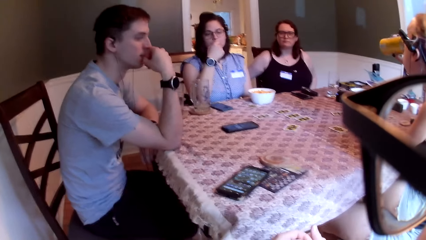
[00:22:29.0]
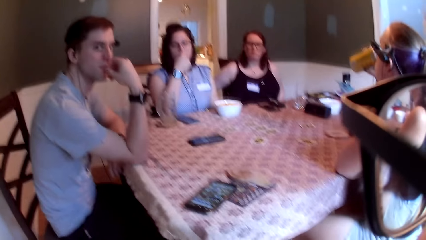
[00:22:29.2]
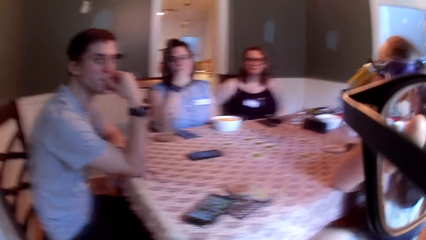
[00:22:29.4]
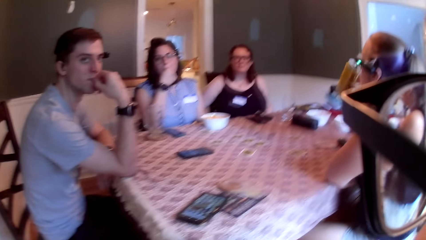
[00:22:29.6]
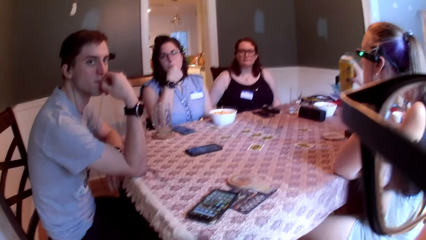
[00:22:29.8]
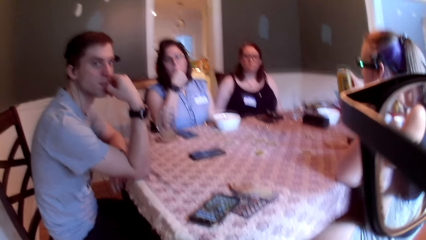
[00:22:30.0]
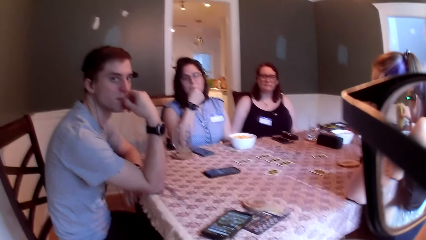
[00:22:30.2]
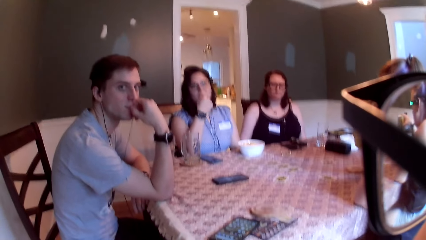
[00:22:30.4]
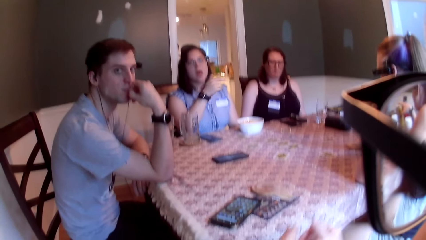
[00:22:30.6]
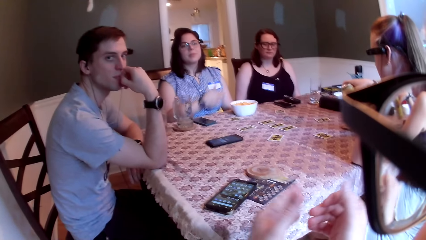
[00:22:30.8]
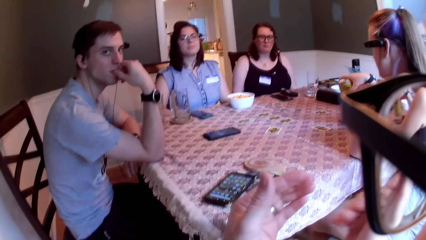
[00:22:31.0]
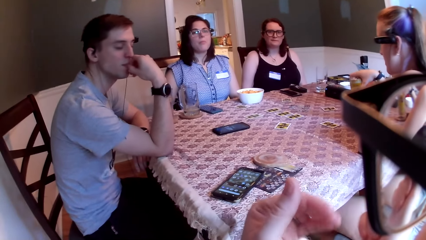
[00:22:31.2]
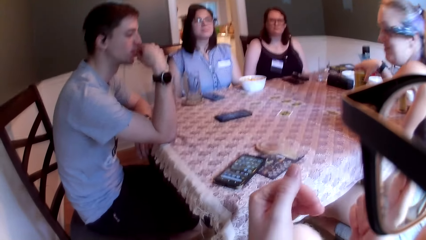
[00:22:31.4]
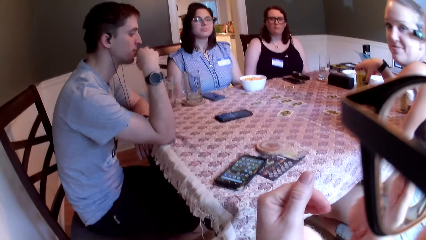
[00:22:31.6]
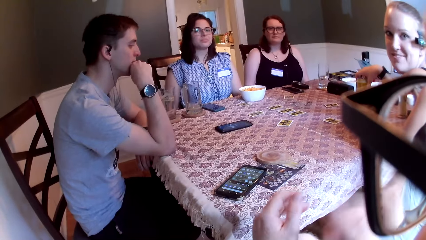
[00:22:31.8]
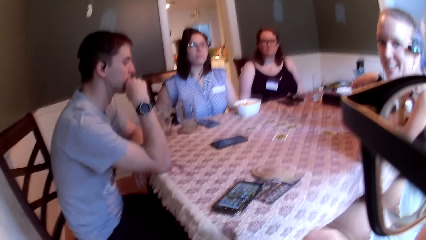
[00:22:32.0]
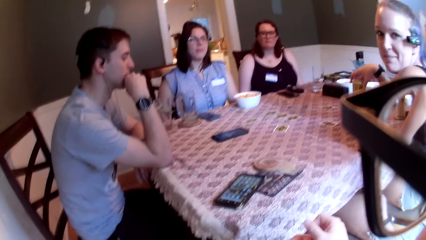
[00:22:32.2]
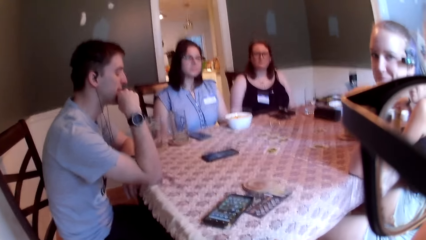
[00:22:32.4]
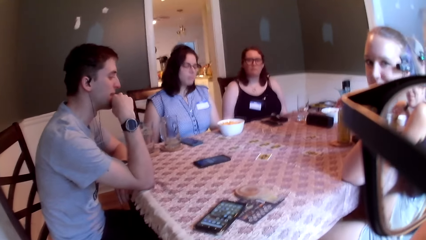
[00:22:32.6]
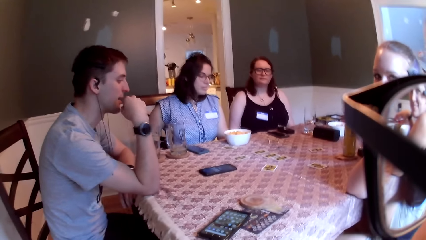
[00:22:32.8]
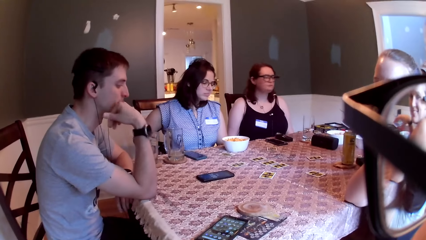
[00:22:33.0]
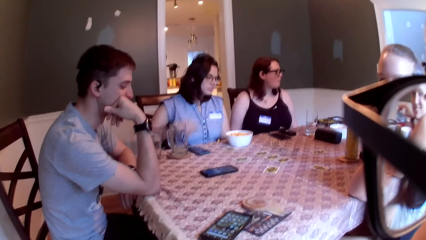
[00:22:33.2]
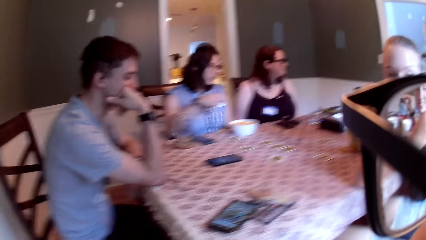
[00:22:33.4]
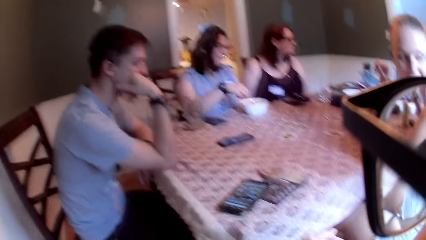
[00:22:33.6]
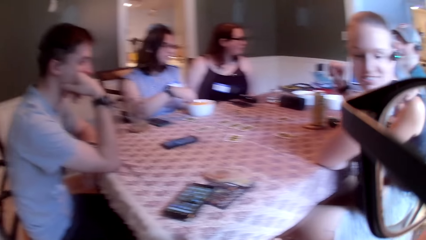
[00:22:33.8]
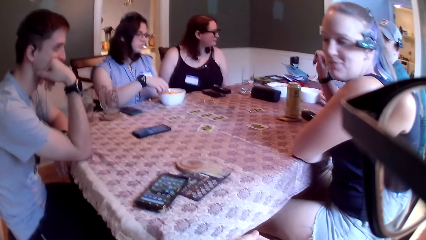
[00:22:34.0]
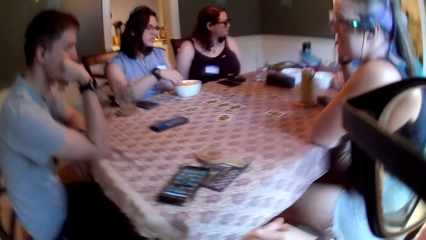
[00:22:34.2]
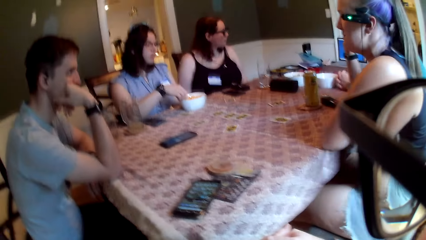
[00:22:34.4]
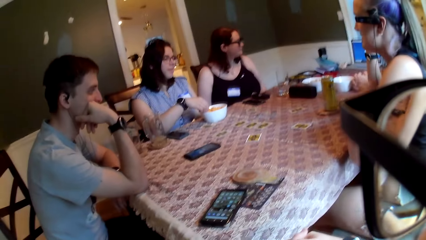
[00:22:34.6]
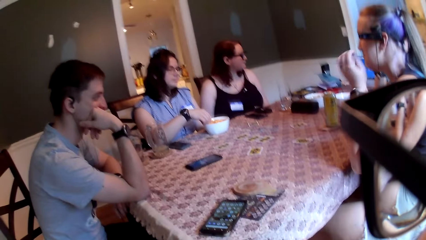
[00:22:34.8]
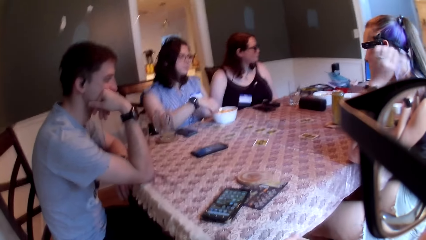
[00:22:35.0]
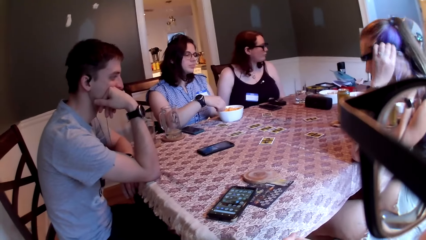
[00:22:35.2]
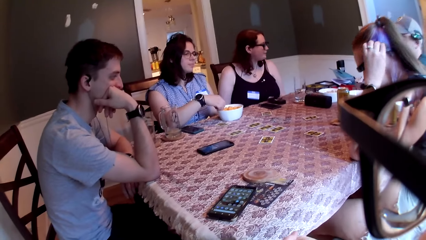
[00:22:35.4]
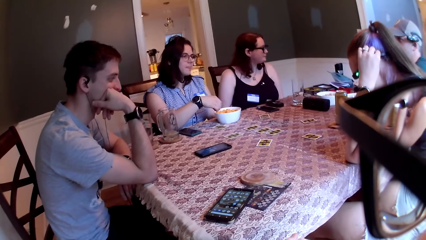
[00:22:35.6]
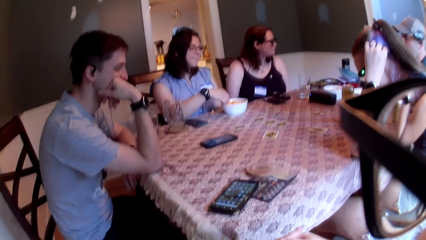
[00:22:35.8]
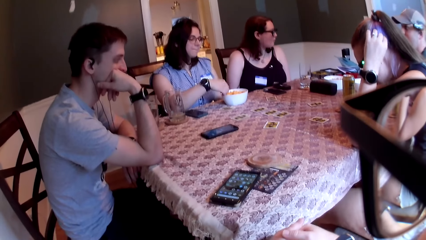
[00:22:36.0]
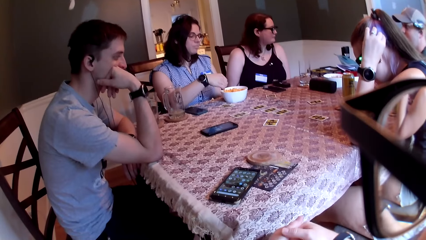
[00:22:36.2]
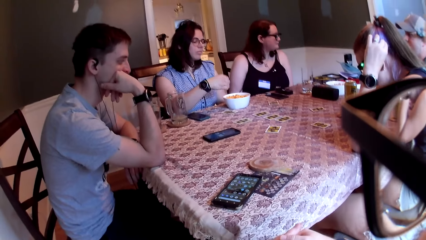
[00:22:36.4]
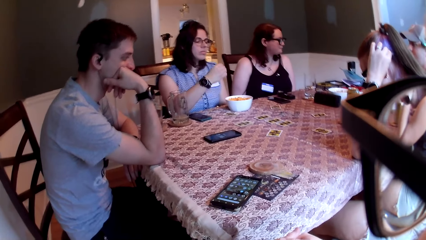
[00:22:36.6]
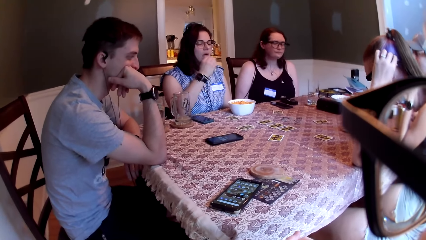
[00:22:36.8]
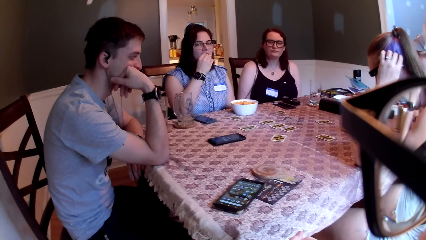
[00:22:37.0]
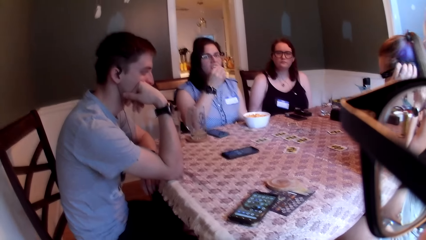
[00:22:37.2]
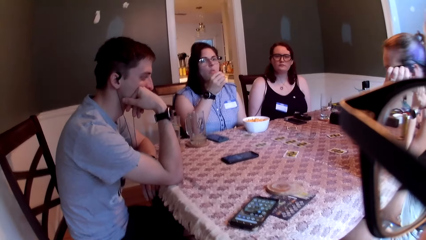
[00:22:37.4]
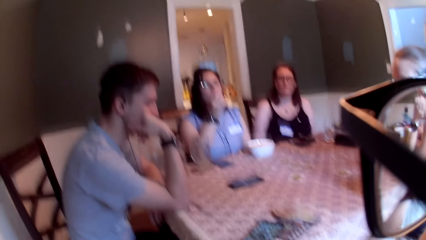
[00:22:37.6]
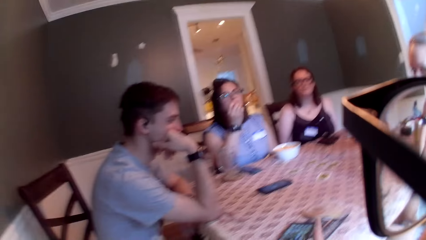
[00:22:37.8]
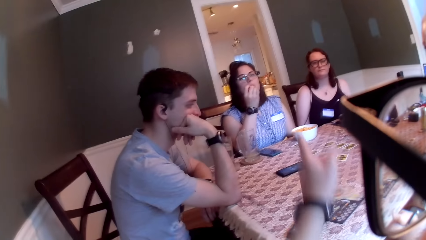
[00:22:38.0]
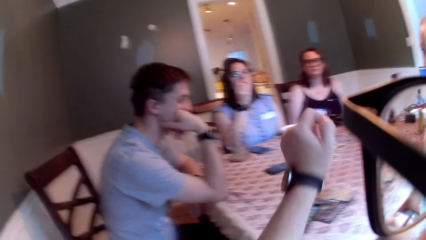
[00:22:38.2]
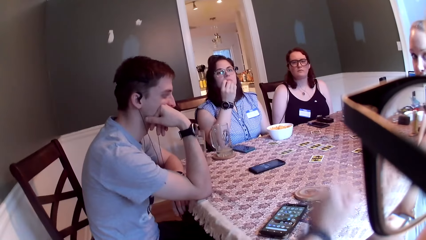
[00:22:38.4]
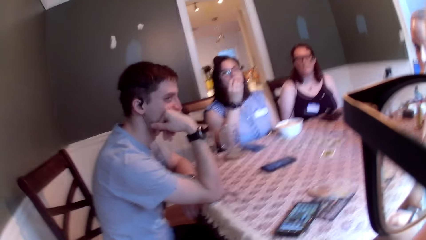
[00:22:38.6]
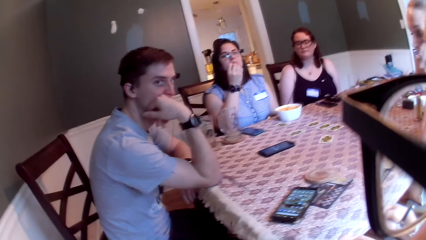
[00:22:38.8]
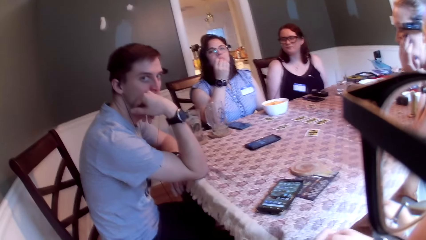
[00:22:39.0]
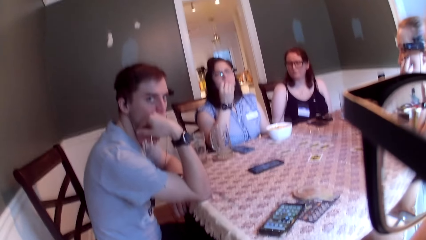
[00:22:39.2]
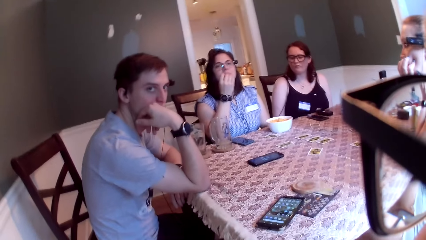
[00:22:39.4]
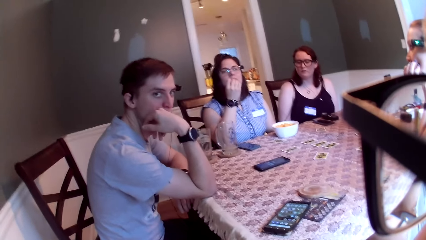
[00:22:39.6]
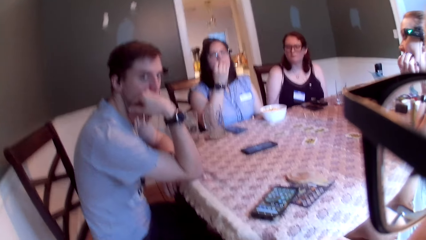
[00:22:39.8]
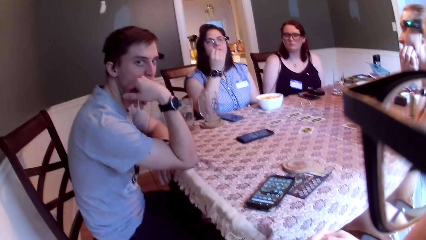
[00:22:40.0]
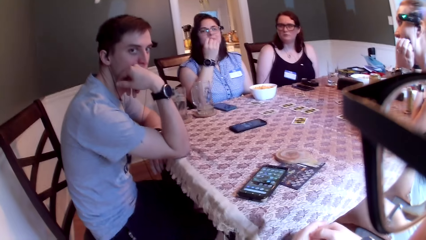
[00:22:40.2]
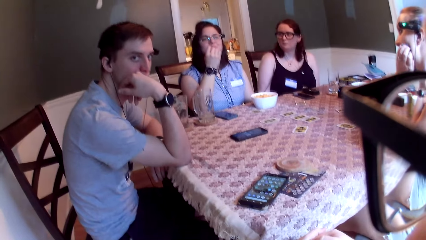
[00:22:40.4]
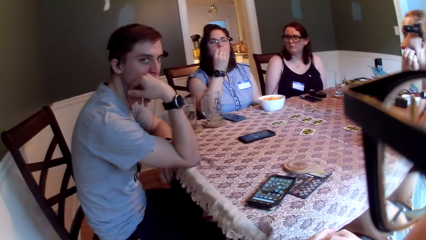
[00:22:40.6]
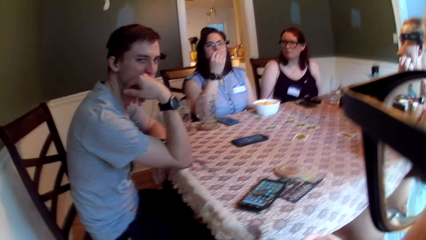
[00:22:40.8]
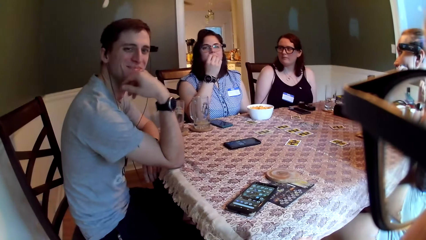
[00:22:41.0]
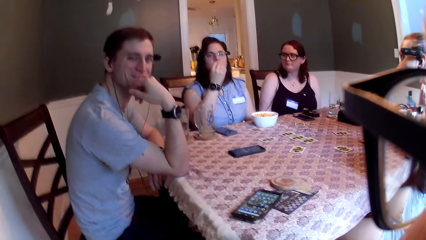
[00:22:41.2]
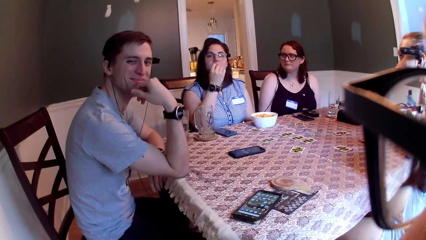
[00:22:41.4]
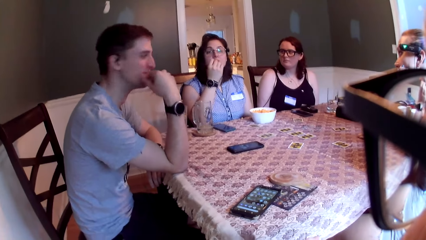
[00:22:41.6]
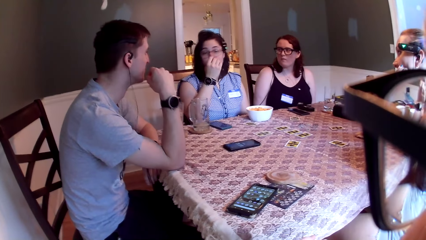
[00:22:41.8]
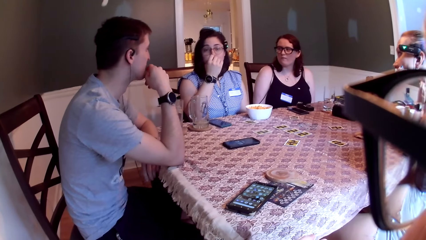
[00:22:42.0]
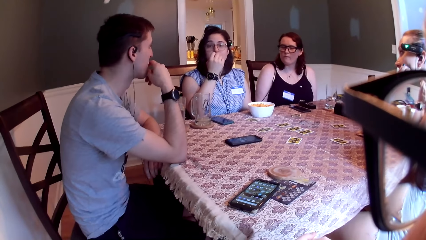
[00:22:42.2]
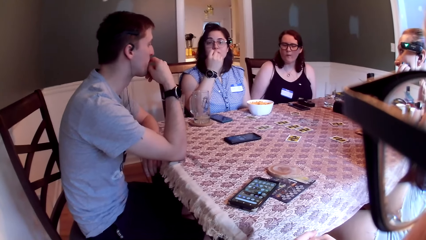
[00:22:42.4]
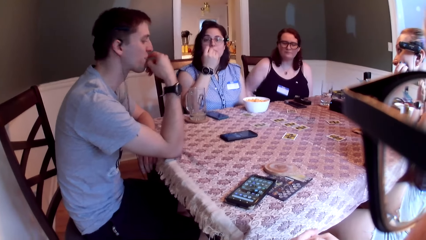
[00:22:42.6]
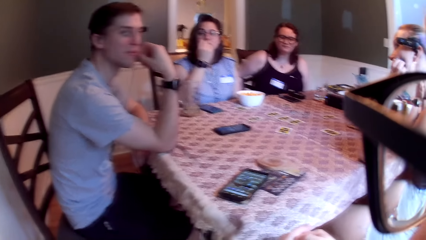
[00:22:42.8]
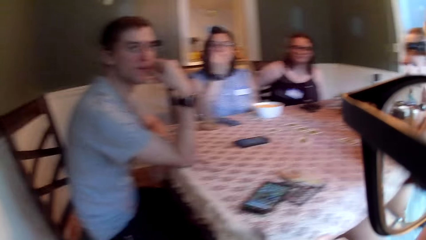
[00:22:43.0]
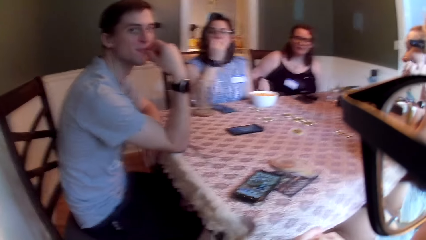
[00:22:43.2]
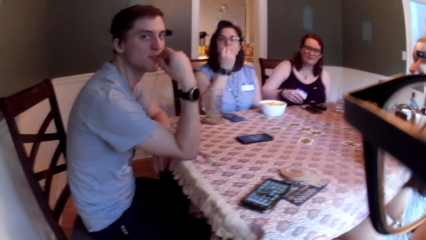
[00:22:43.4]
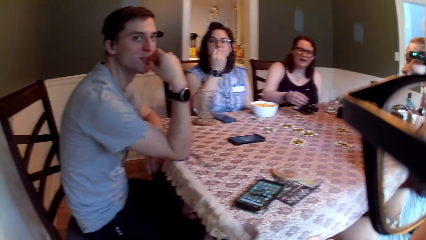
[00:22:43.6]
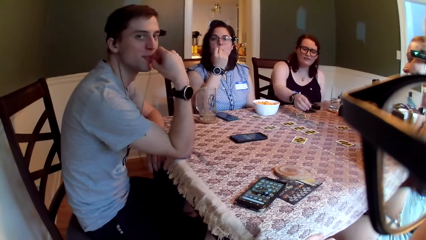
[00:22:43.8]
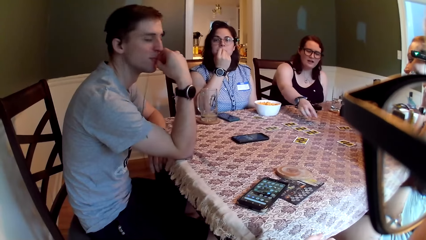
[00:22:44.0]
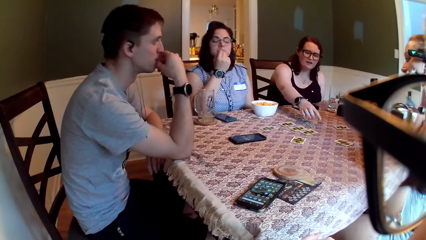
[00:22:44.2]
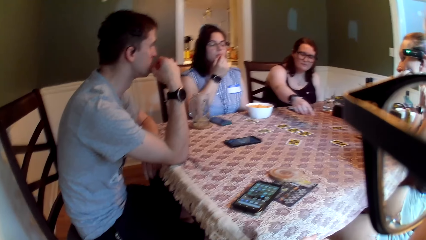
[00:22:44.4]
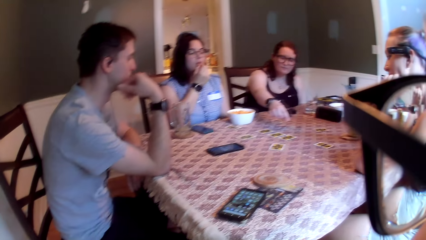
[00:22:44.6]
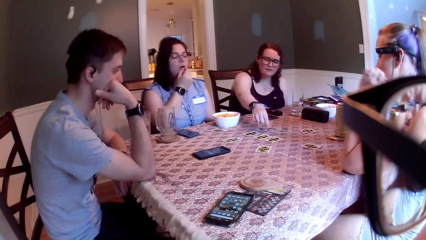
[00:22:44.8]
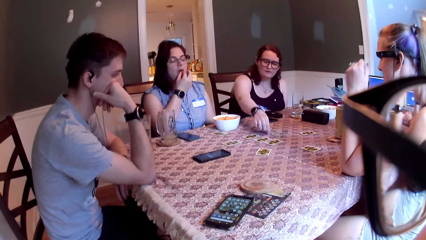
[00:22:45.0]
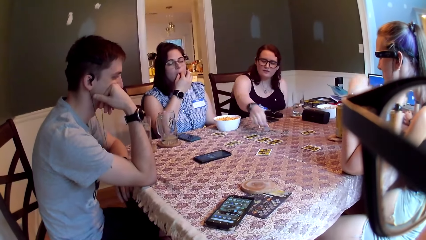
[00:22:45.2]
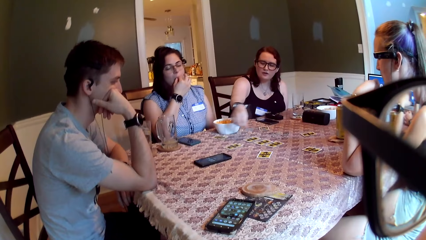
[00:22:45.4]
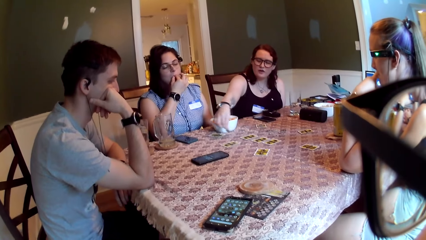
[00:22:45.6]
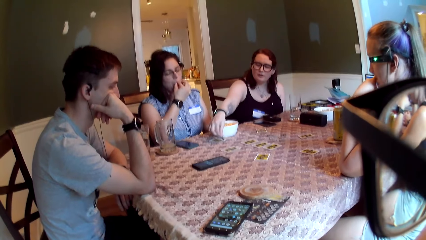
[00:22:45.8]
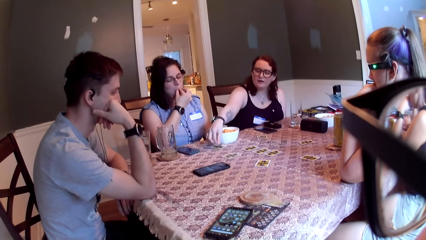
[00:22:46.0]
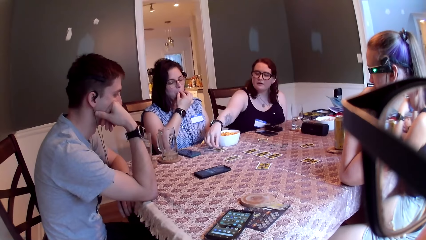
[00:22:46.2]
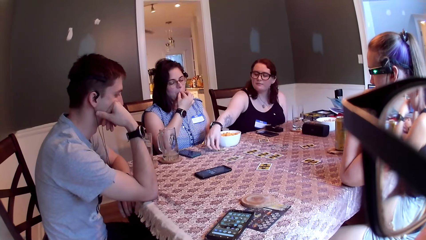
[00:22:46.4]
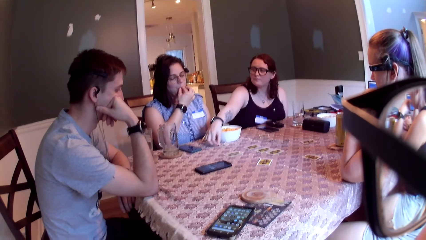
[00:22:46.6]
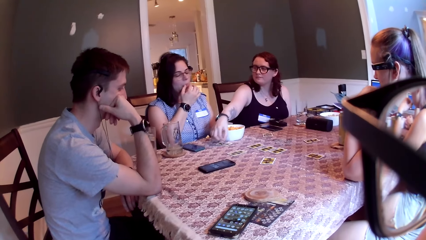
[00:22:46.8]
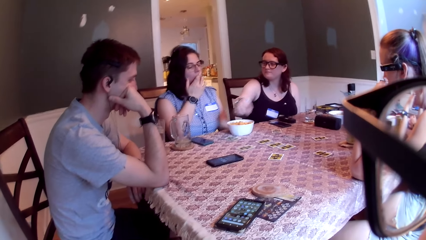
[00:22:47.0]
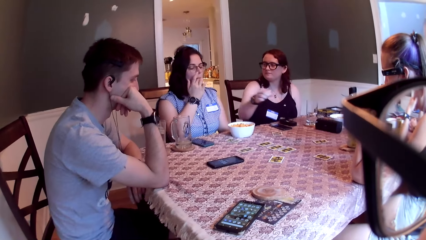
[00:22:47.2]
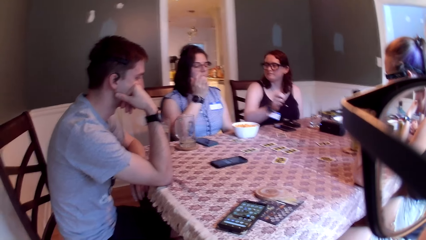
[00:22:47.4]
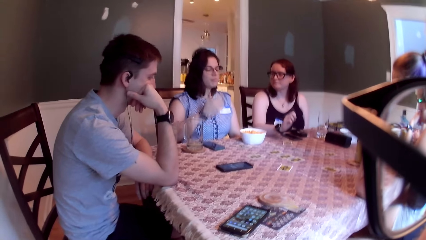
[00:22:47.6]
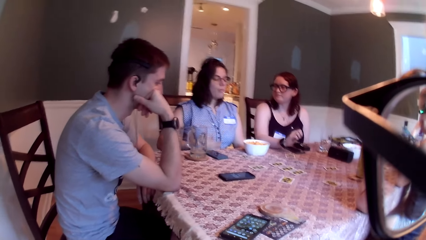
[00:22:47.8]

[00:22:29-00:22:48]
The camera wearer speaks to a group of people on the table and interacts with a man. A woman drops the can on the table with her right hand. The woman speaks to the camera wearer. The man speaks to the camera wearer. The camera wearer interacts with another person. The first woman speaks to a group of people on the table. Another woman picks a cheese from the bowl on the table with her right hand. The camera wearer speaks to a group of people on the table and moves their hand. The man looks at the camera wearer. The second woman speaks to a group of people on the table. A woman interacts with the man. A third woman speaks to a group of people on the table. A fourth woman picks a coin on the table with her right hand and drops the coin on the table with her right hand.
